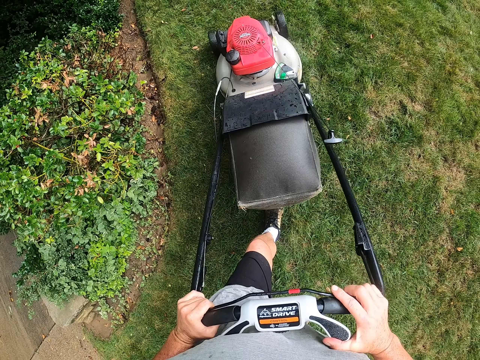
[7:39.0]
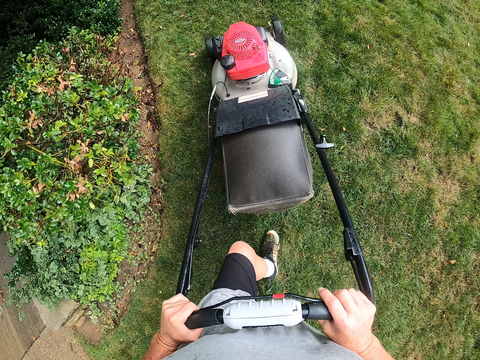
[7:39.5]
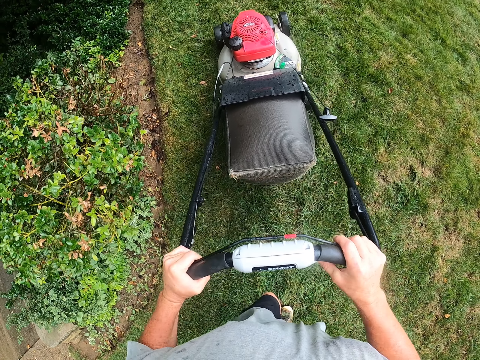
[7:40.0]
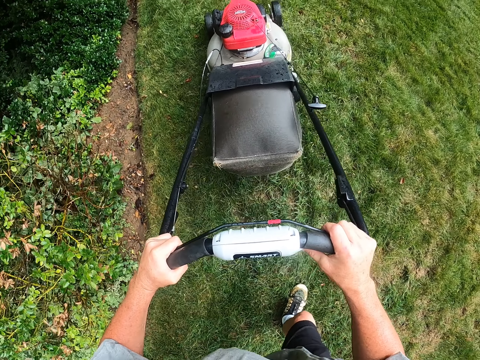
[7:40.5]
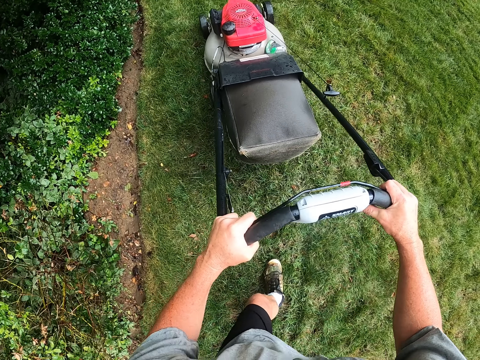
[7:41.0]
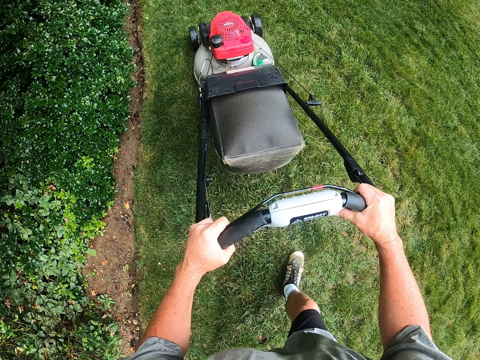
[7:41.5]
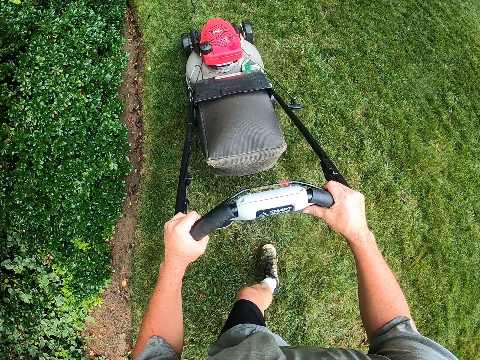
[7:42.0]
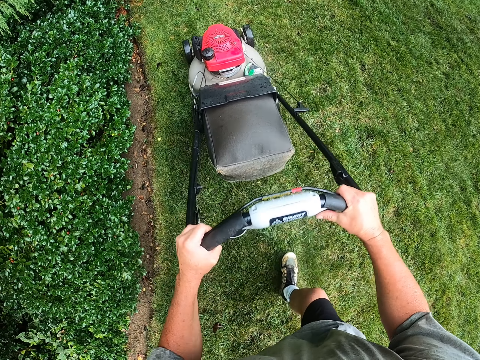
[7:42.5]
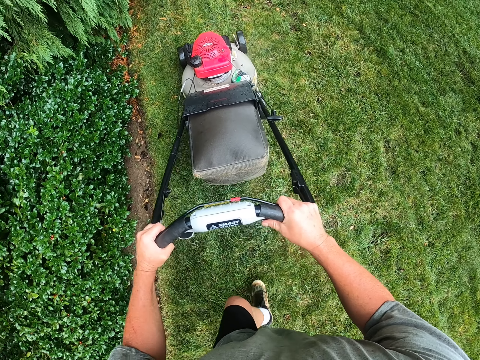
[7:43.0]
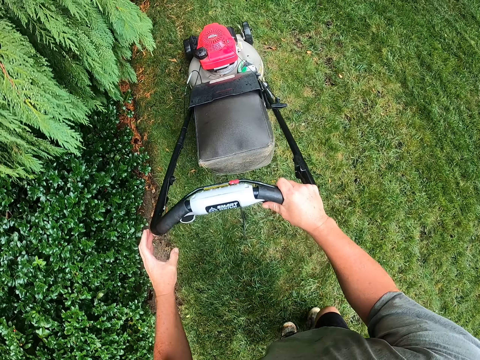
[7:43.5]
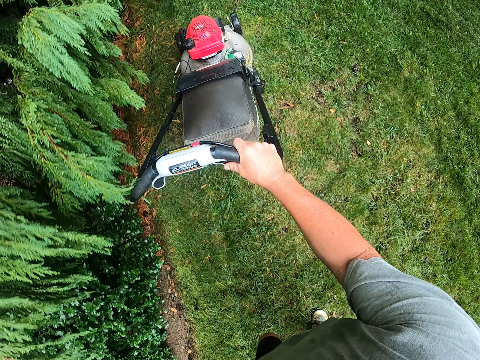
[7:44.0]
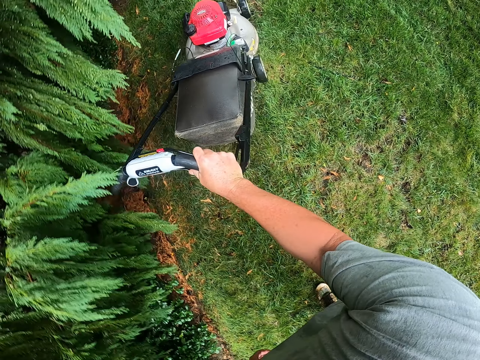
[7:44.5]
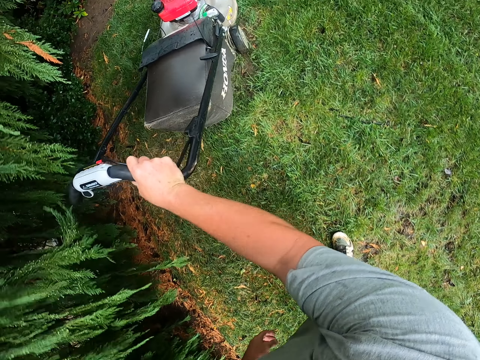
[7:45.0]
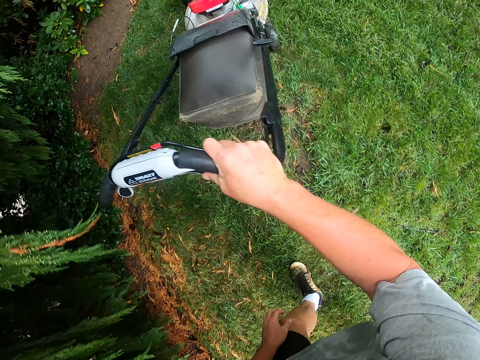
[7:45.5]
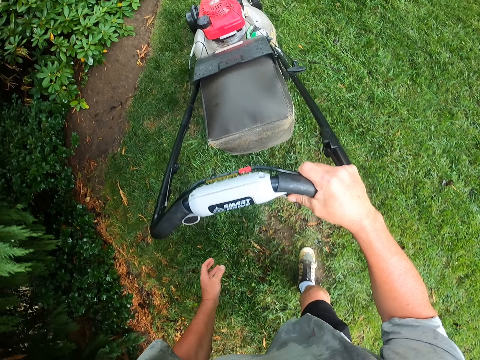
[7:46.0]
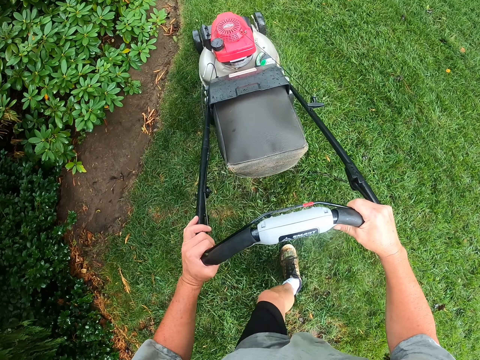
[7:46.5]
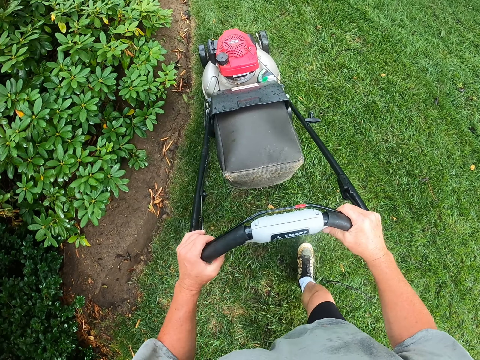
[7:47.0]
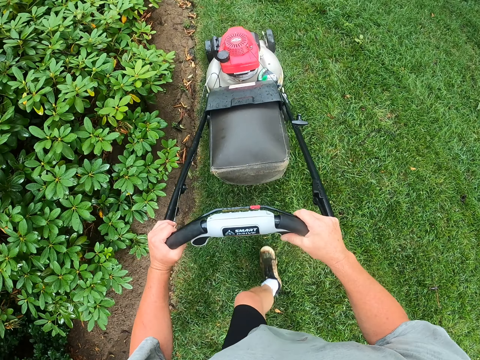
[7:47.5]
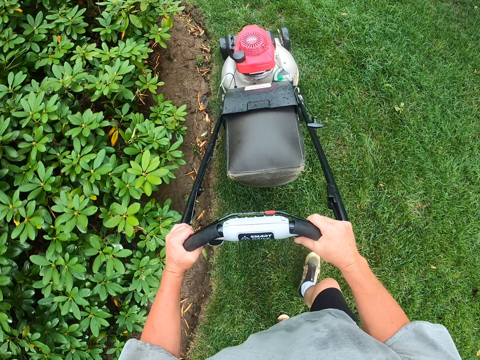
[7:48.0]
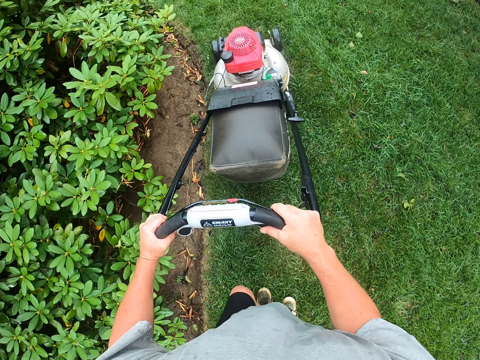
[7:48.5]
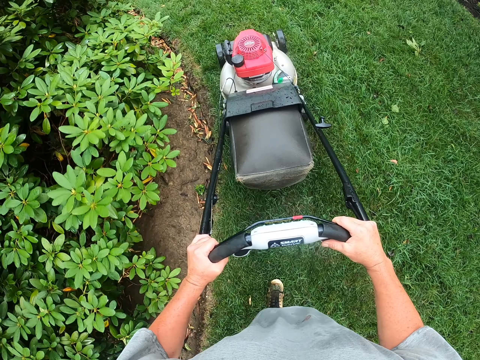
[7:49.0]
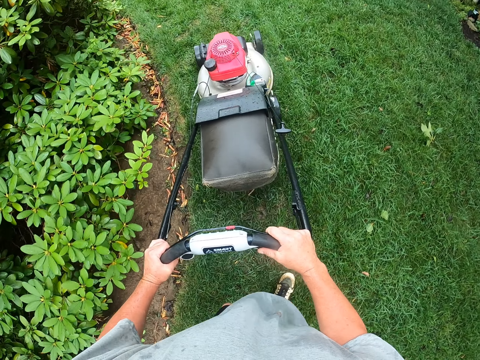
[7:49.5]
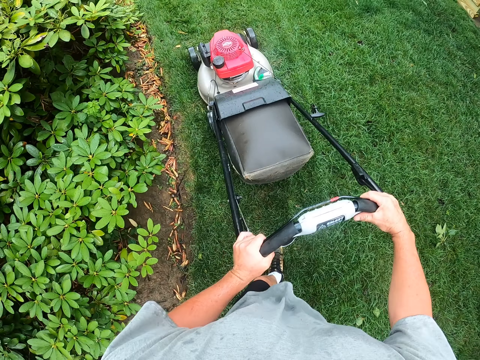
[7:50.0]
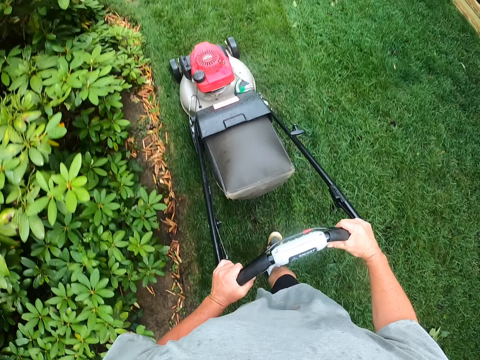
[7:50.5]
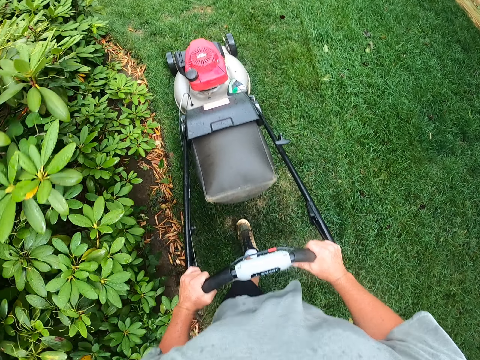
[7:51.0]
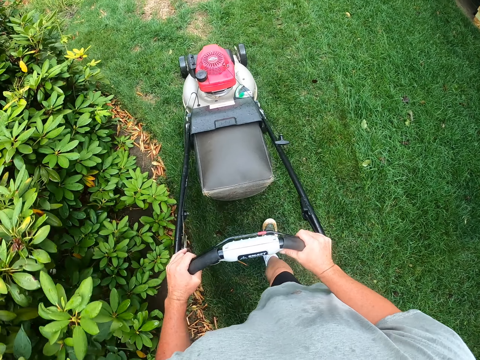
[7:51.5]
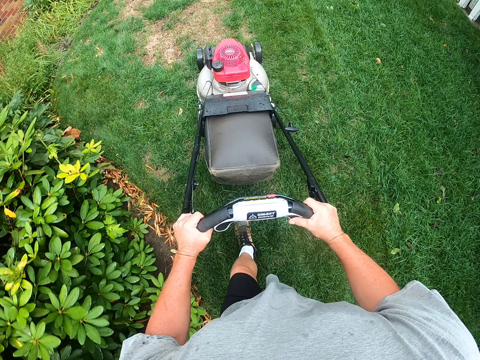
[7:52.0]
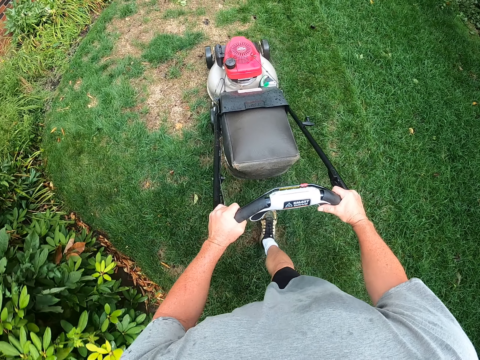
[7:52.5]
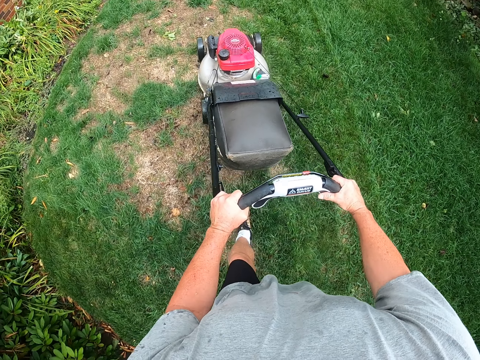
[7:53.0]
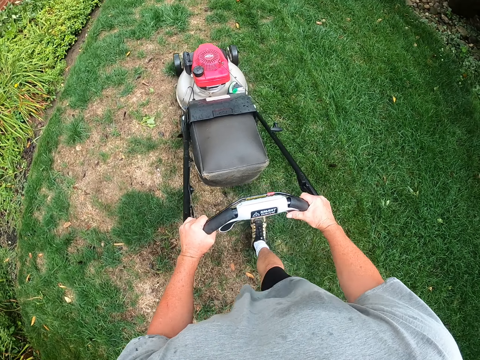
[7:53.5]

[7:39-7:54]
The camera wearer cuts the grass with a lawn mower.

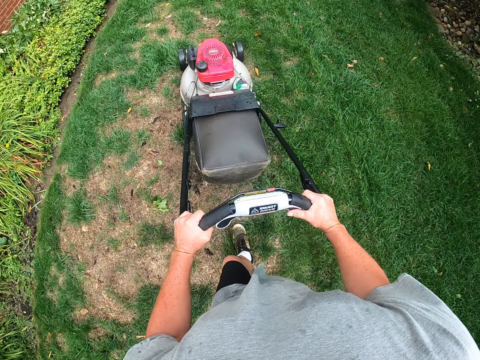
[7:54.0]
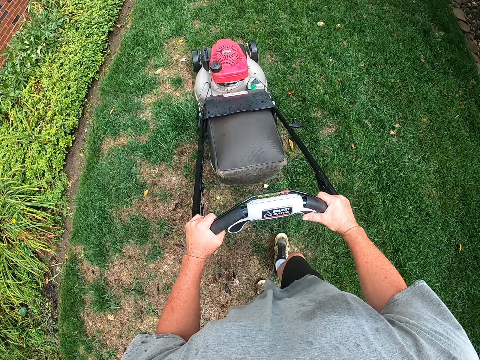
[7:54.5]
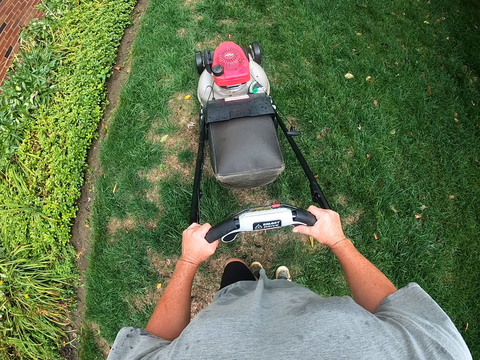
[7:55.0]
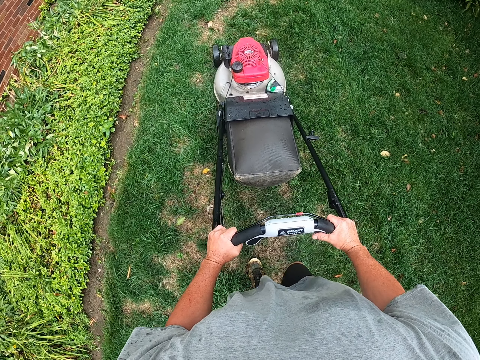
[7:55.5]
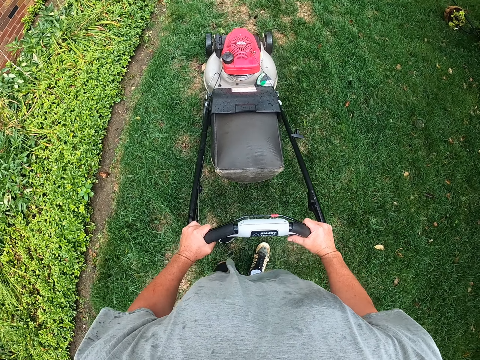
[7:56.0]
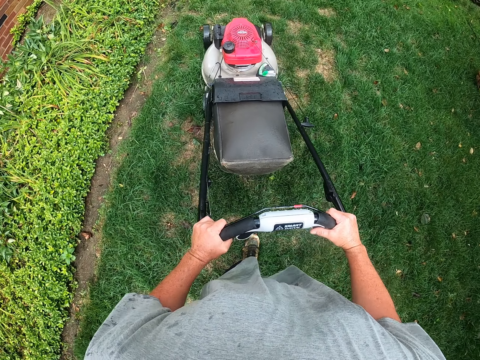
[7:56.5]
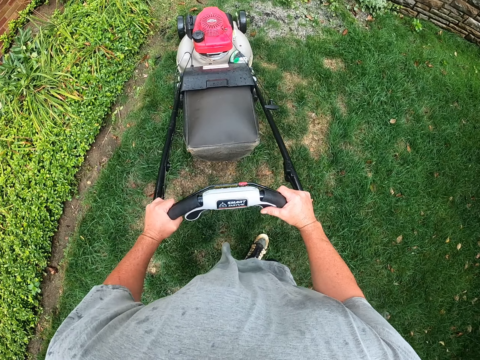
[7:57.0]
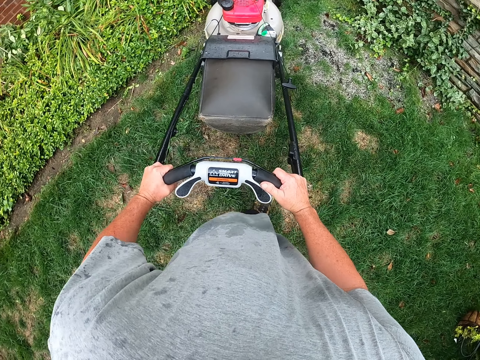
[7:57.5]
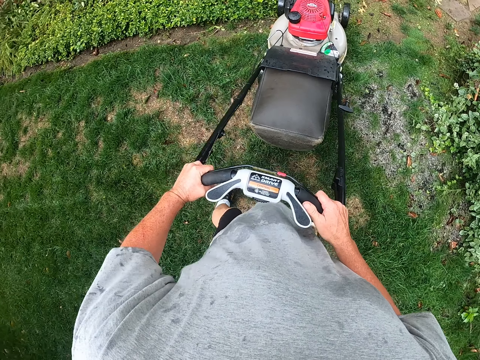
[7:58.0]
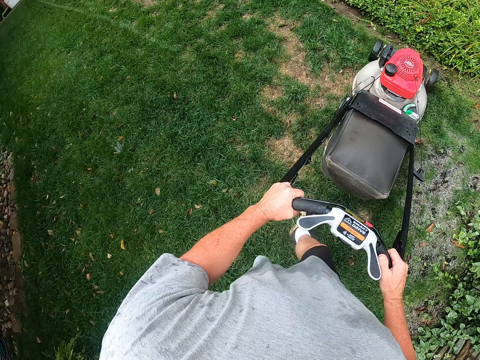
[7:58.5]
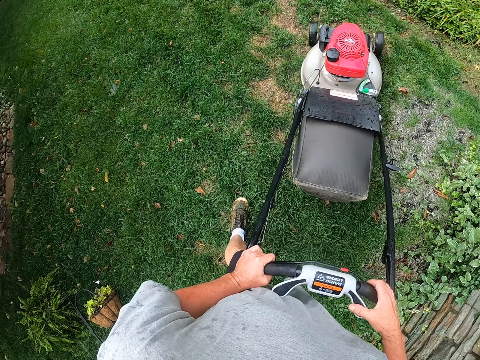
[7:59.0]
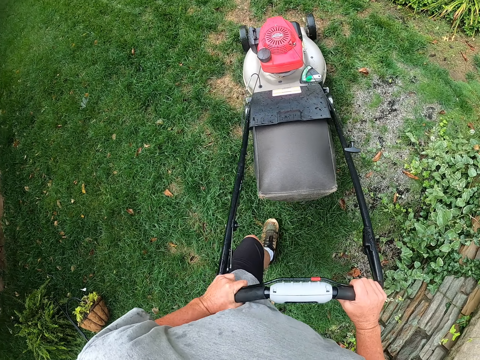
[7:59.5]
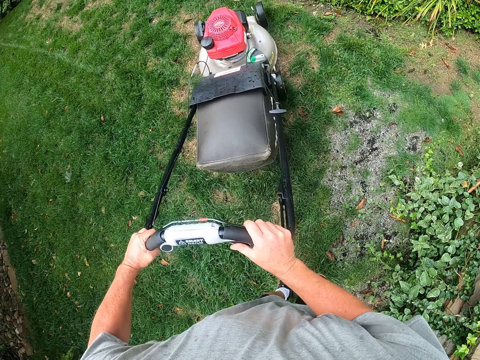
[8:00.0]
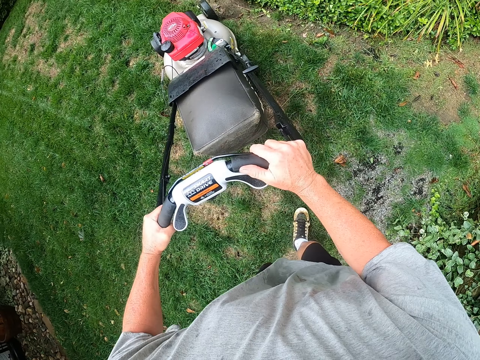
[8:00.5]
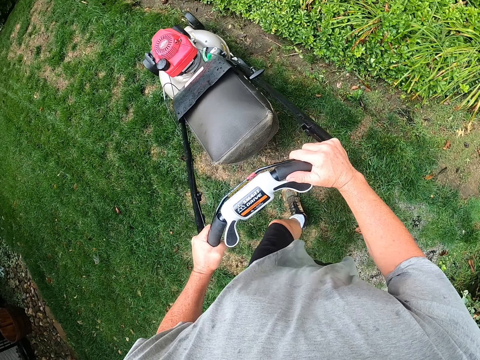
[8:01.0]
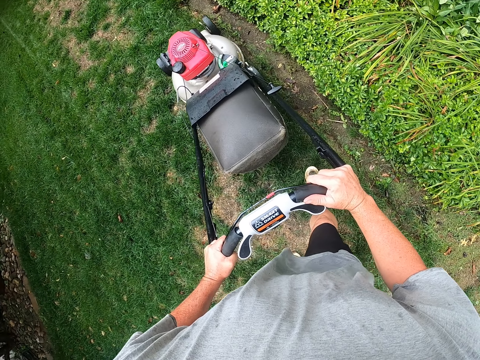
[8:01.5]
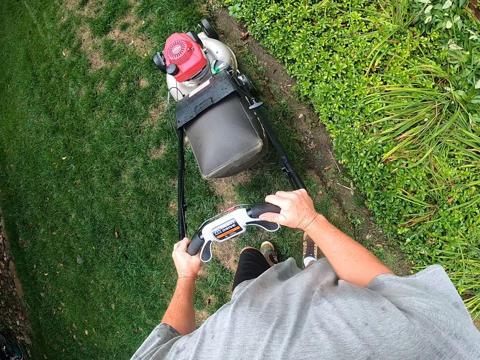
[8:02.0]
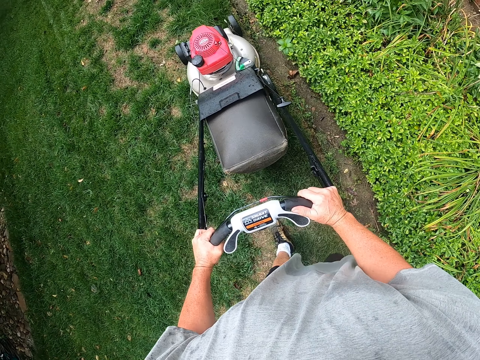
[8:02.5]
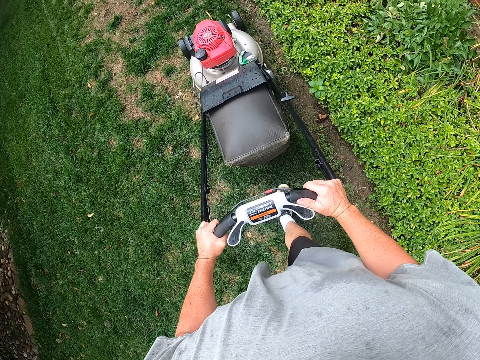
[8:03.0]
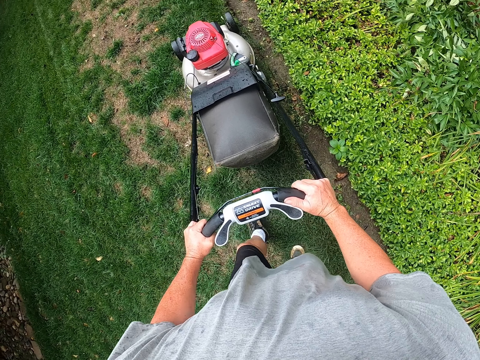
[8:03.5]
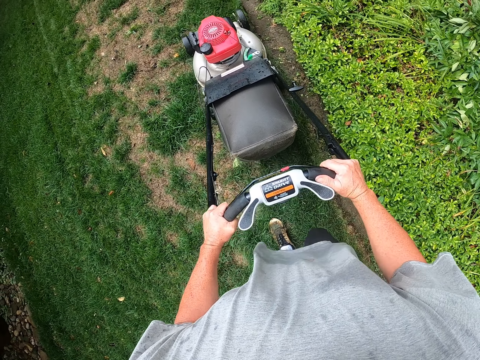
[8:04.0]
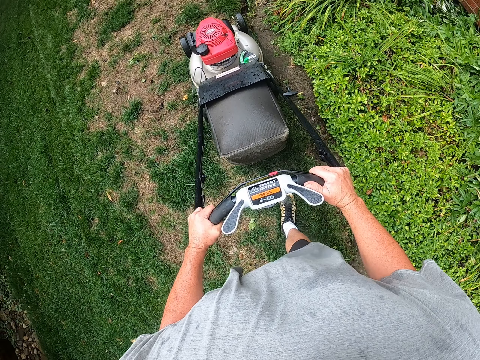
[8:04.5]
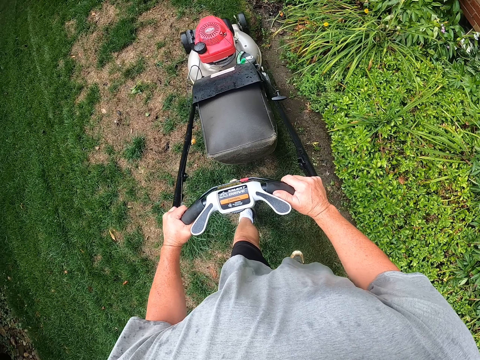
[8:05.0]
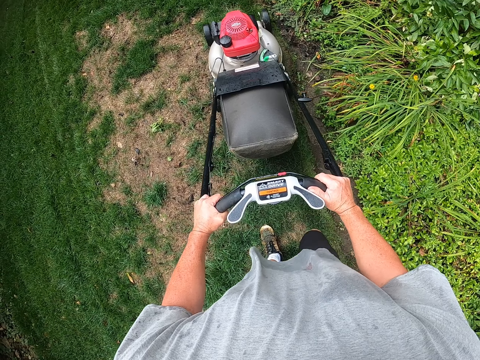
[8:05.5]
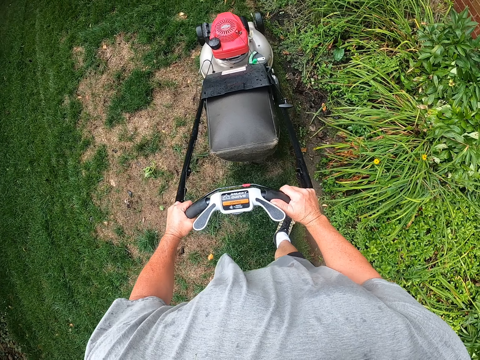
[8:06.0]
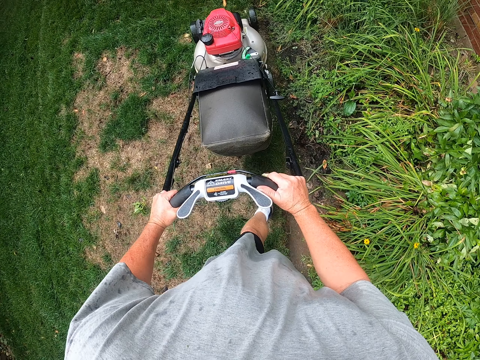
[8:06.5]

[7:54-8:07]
The camera wearer adjusts a lawn mower on the ground. They pull the lawn mower. They cut the grass with the lawn mower.
